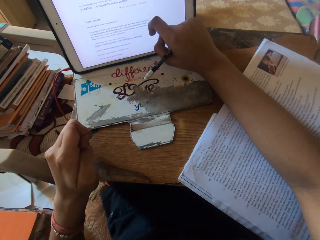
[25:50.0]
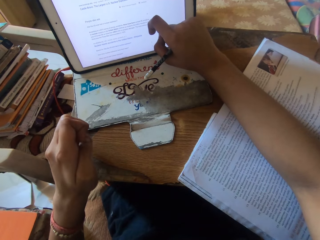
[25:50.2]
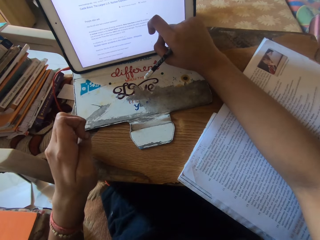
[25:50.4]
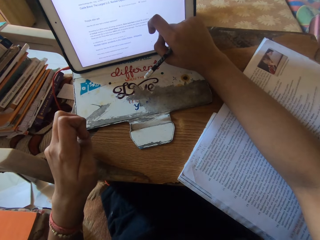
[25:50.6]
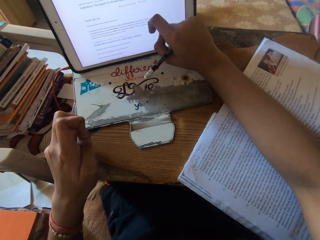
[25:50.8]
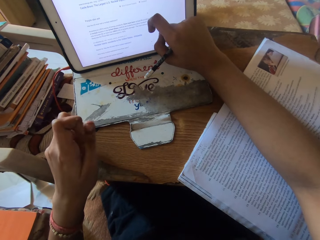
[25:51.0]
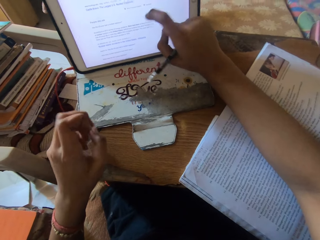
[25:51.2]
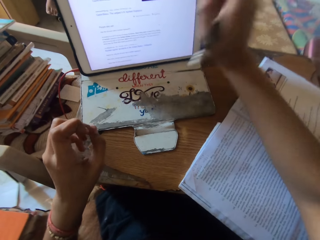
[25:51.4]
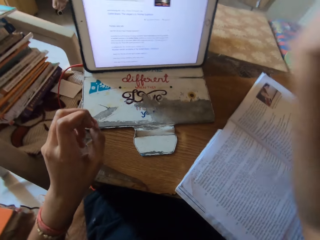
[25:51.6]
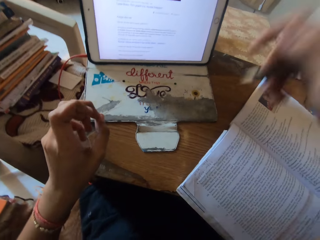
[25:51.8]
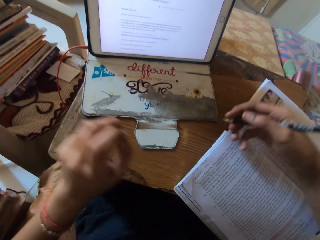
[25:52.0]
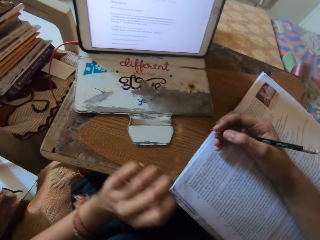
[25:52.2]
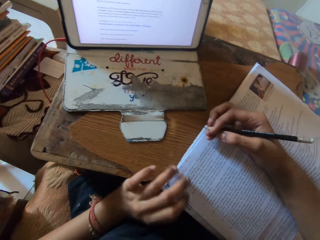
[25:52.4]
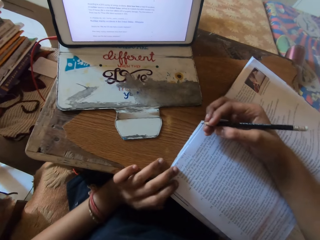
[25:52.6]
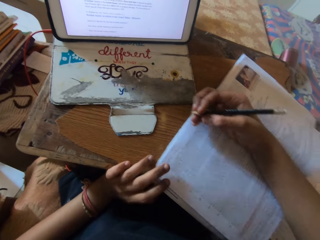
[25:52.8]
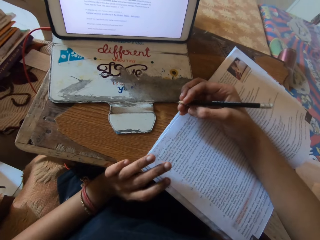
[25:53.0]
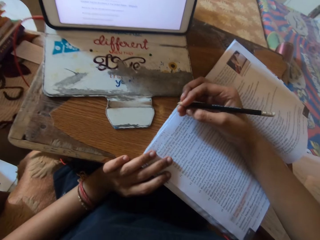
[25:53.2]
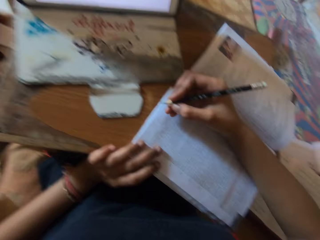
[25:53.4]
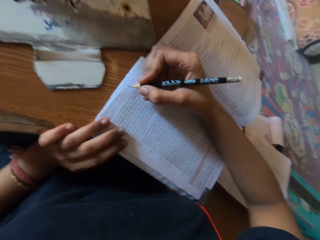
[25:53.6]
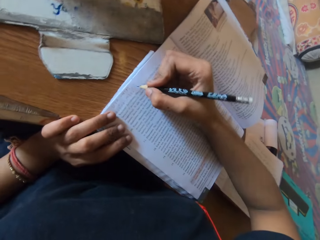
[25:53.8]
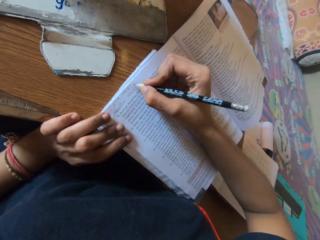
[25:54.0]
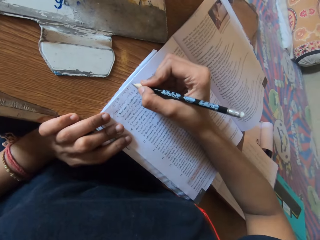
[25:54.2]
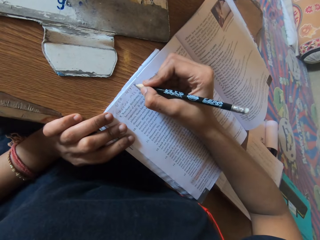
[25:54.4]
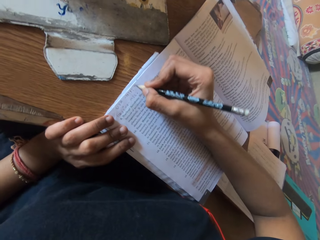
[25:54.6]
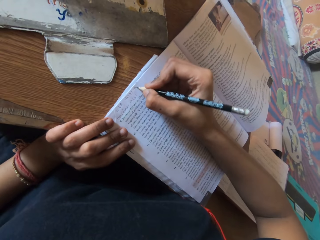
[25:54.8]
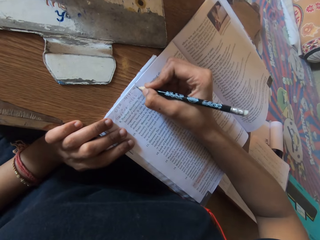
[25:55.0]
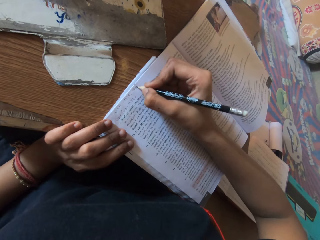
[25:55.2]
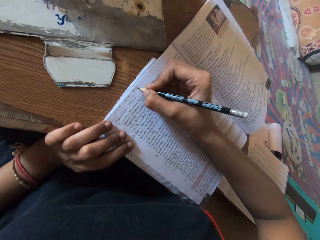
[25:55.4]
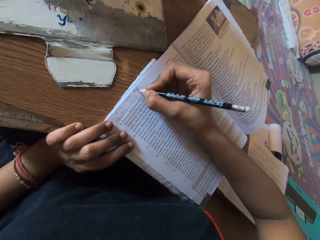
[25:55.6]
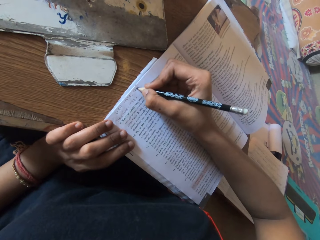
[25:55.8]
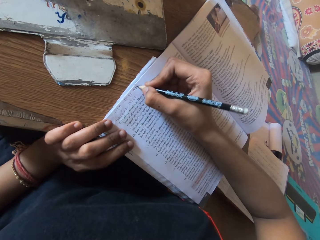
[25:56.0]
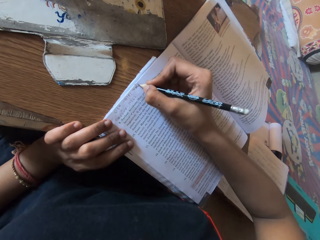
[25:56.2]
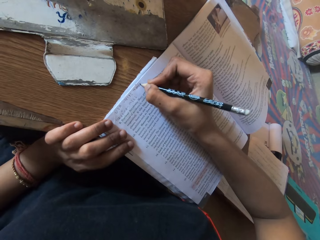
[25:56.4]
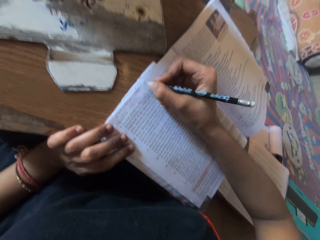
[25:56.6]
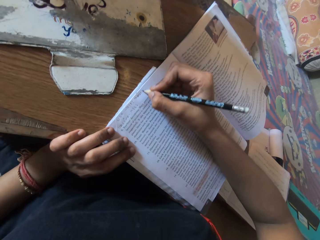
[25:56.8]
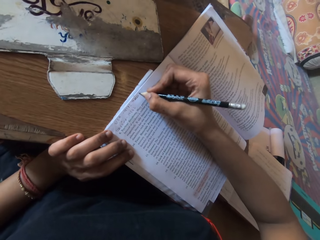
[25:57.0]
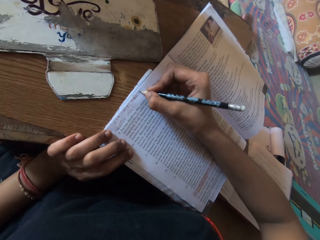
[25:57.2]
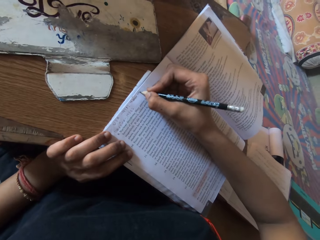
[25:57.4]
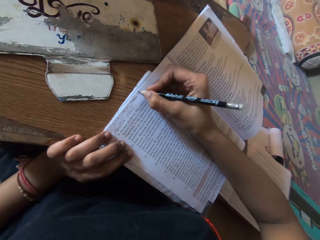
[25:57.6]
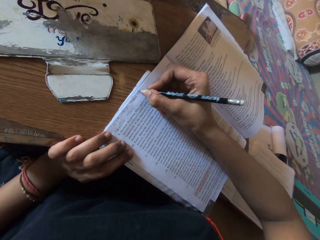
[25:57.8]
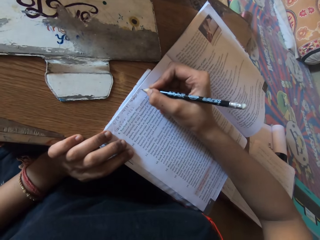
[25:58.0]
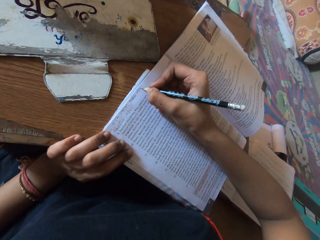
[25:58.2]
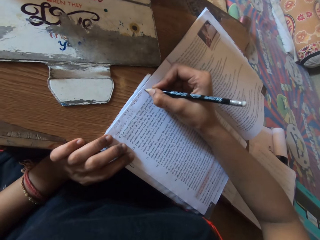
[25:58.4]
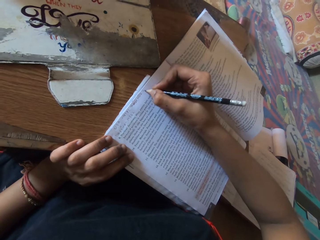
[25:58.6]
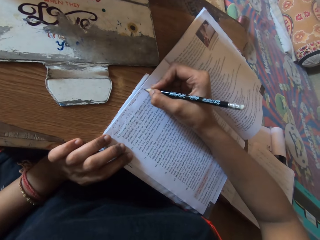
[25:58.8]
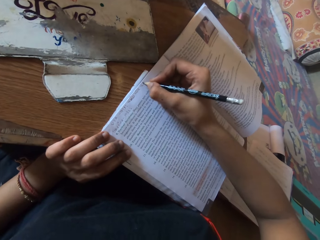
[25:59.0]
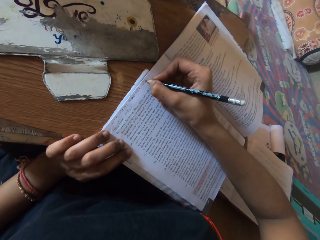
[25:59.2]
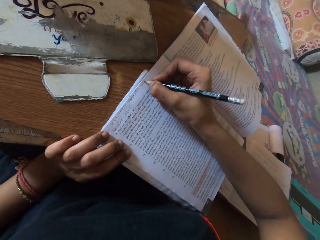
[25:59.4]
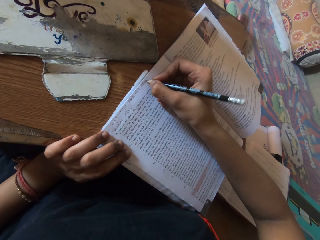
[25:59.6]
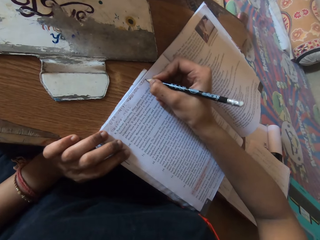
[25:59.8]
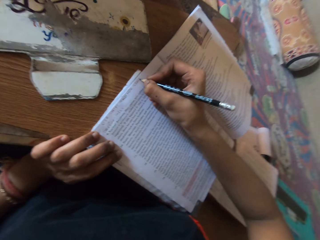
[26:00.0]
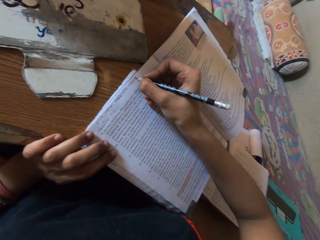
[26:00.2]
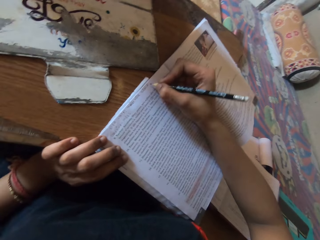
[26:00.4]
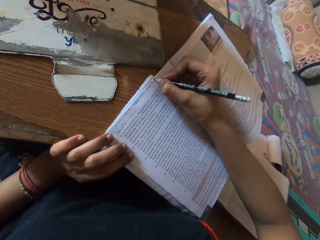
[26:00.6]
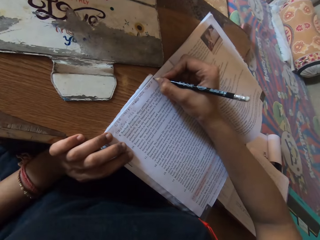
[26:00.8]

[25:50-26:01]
The camera wearer reads the book loudly. She places her left hand on the book. She writes on the book with the pencil in her right hand.

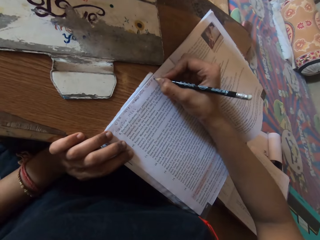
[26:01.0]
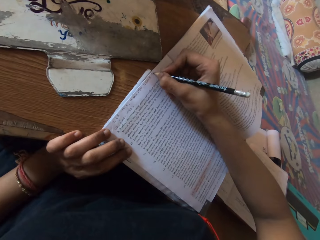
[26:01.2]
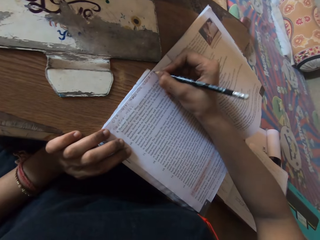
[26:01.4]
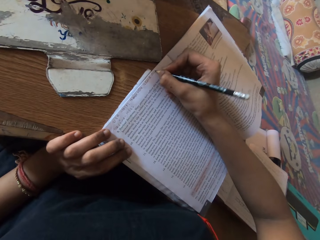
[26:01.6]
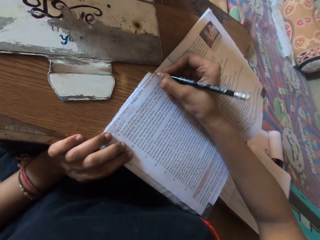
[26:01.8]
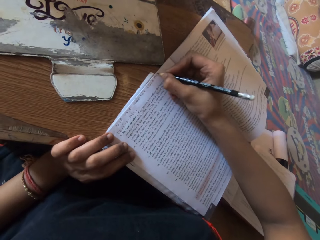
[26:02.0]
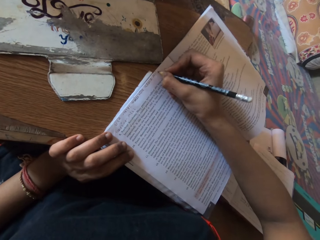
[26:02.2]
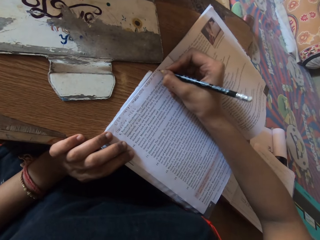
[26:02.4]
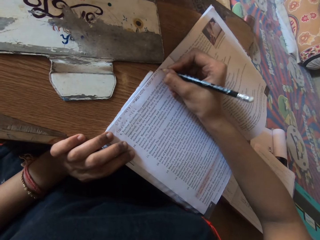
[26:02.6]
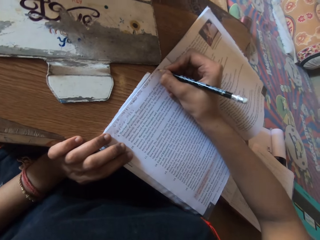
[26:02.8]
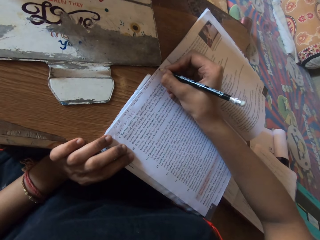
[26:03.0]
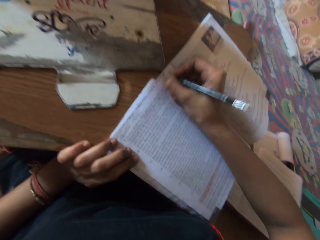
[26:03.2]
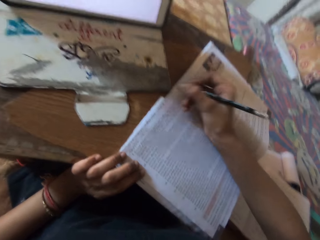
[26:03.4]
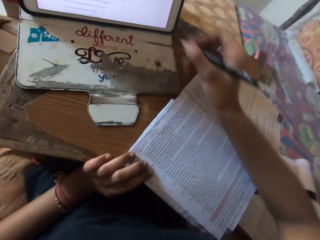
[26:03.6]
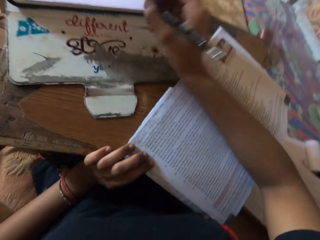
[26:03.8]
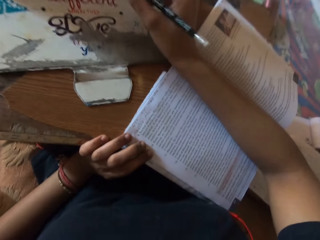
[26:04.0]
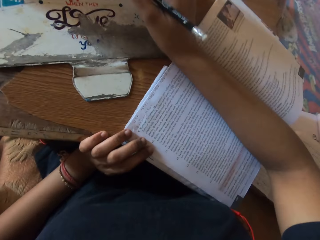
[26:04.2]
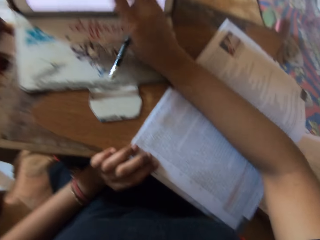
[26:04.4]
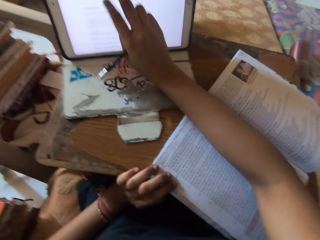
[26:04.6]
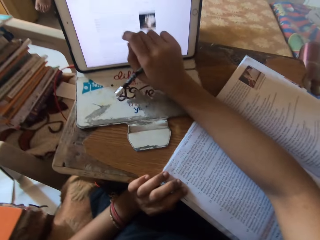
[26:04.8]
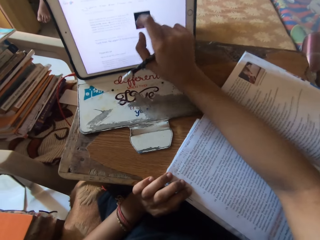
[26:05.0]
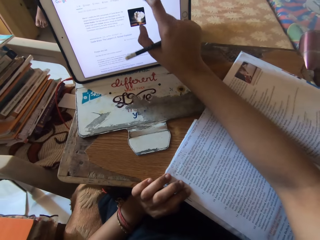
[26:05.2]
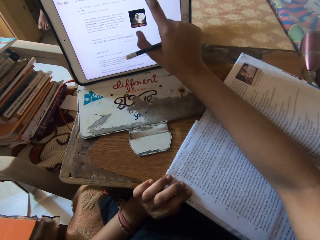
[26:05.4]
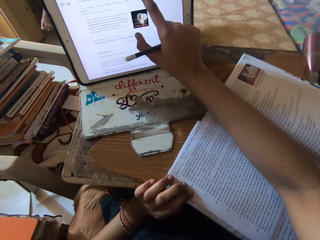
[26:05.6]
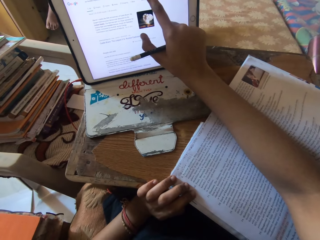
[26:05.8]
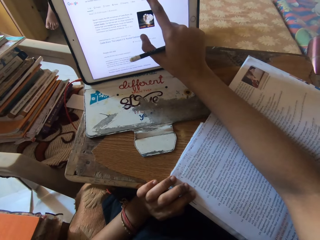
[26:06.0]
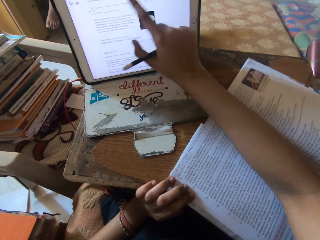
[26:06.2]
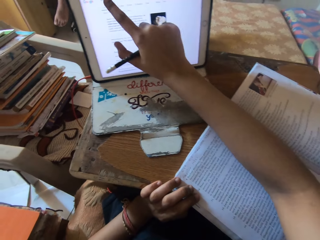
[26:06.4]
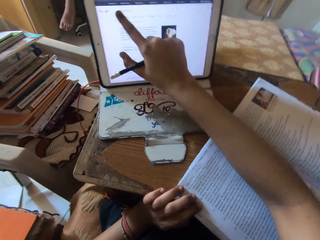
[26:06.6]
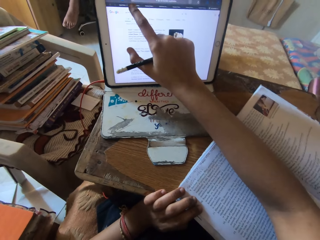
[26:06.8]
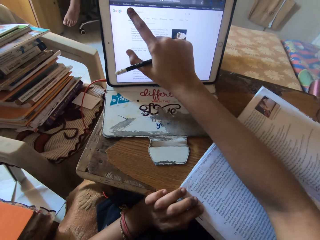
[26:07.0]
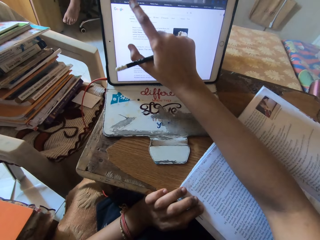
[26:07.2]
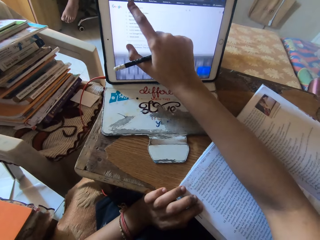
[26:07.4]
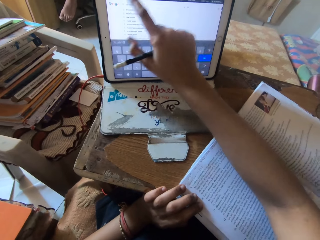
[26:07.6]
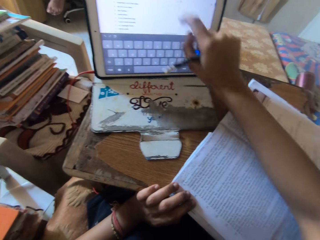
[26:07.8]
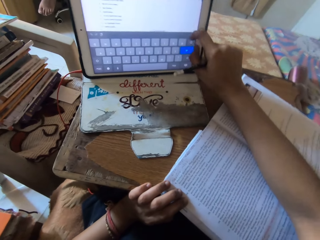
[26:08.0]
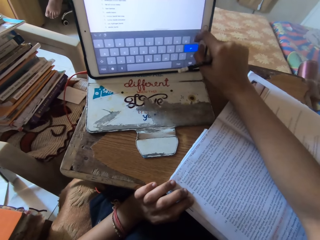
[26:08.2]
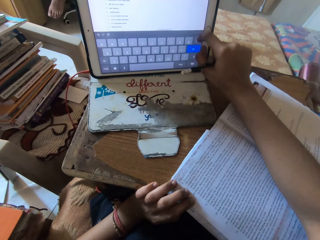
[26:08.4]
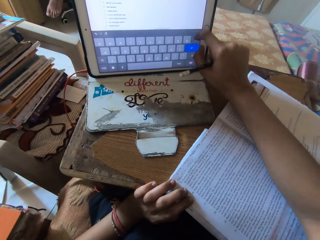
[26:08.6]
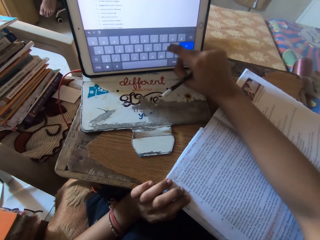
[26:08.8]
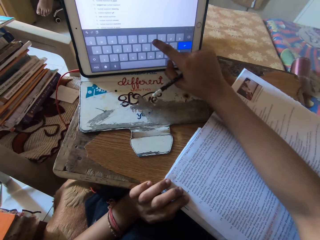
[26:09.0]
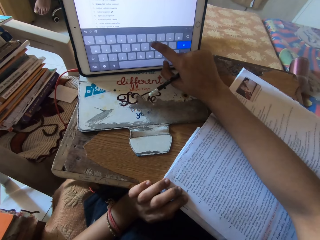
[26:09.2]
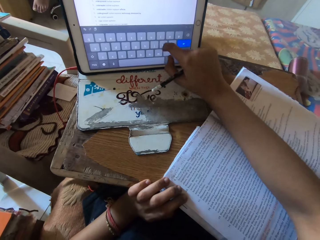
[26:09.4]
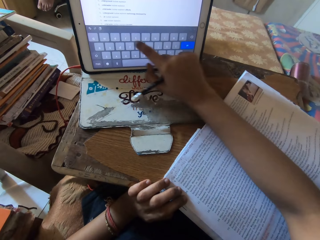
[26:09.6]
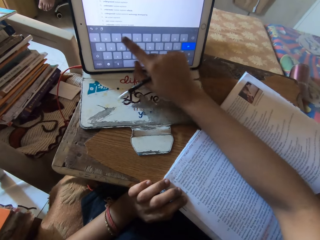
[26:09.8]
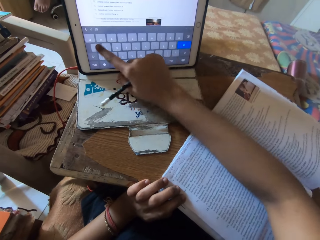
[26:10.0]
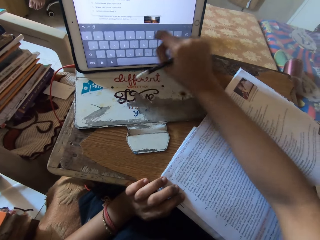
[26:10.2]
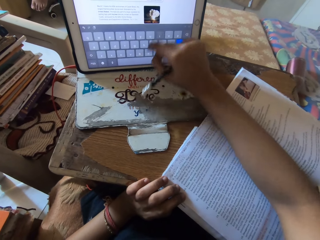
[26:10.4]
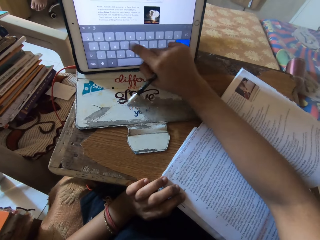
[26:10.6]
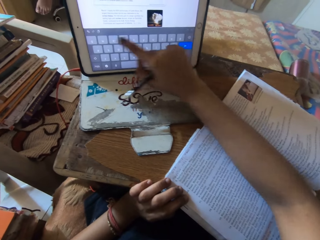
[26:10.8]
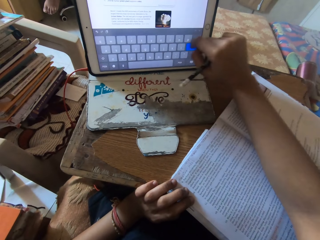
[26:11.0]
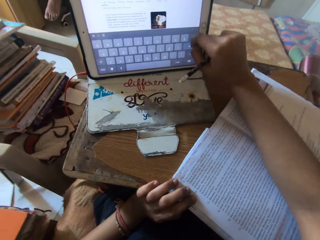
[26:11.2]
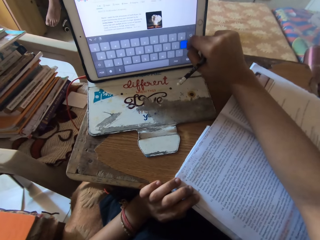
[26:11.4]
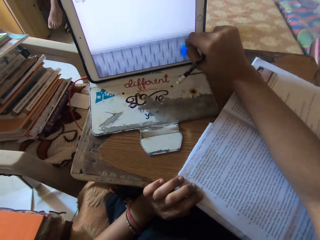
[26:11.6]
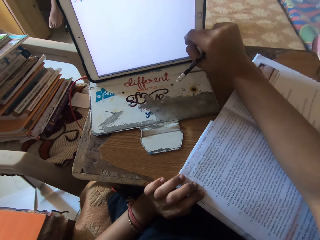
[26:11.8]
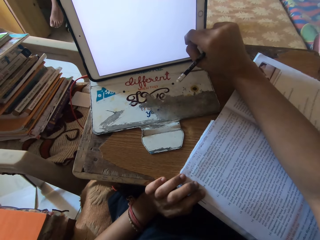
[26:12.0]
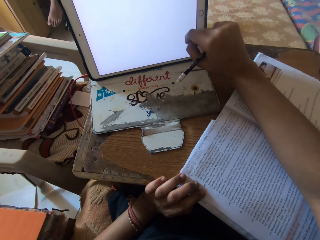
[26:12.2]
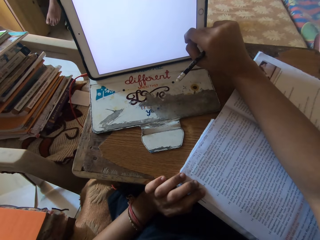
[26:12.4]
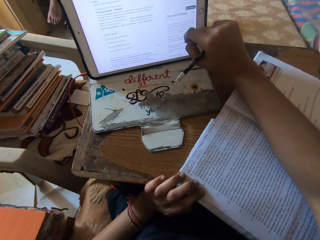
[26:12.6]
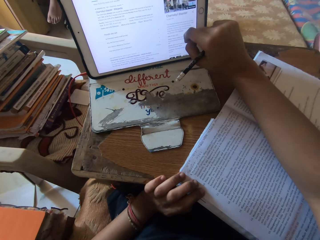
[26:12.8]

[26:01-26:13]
The camera wearer operates the iPad on the table with her right hand. She scrolls through the tablet. She types on the tablet.
